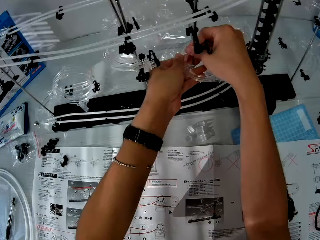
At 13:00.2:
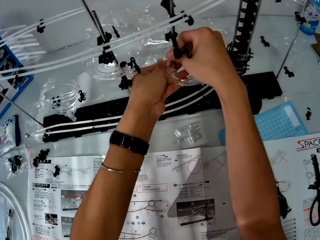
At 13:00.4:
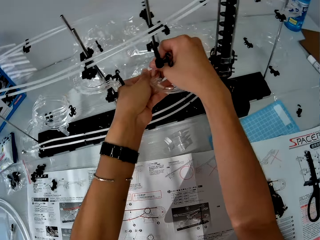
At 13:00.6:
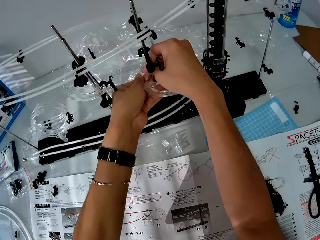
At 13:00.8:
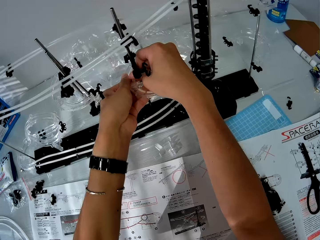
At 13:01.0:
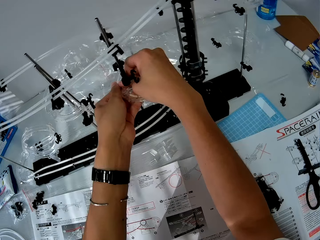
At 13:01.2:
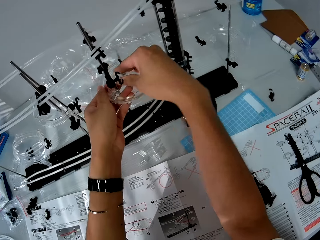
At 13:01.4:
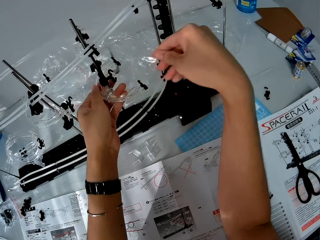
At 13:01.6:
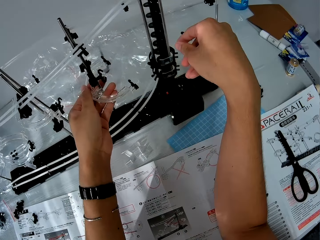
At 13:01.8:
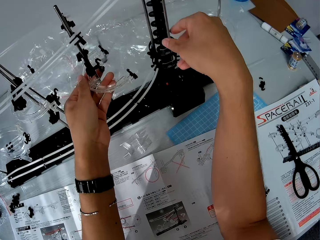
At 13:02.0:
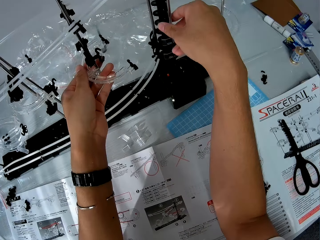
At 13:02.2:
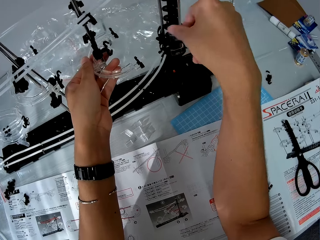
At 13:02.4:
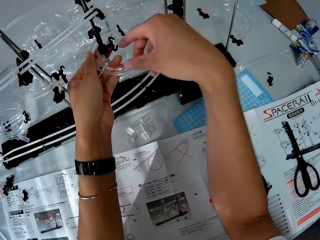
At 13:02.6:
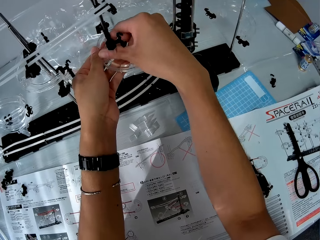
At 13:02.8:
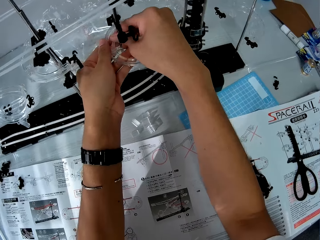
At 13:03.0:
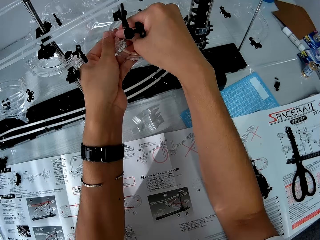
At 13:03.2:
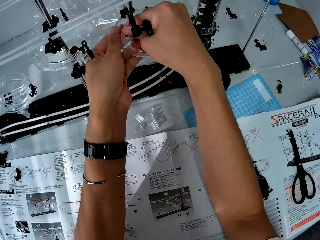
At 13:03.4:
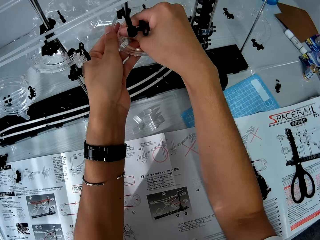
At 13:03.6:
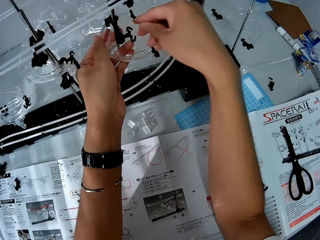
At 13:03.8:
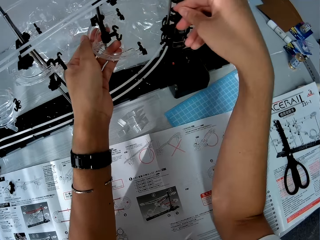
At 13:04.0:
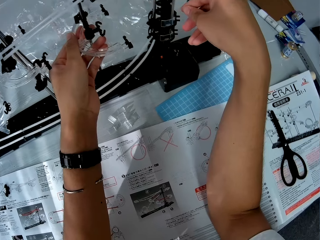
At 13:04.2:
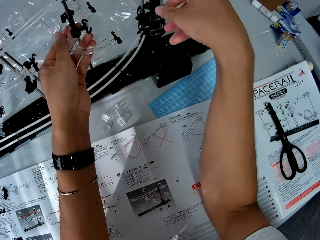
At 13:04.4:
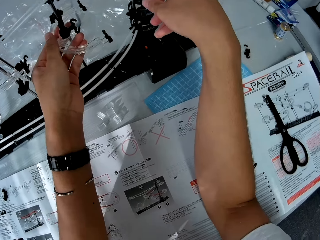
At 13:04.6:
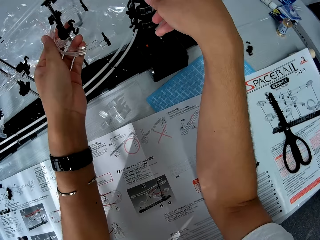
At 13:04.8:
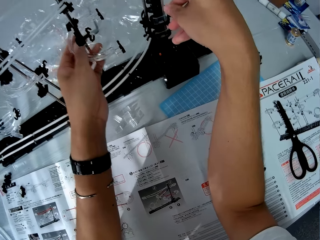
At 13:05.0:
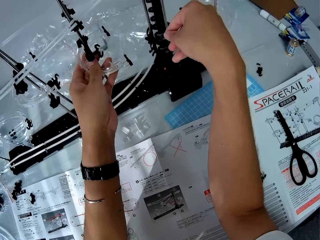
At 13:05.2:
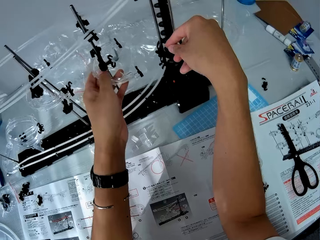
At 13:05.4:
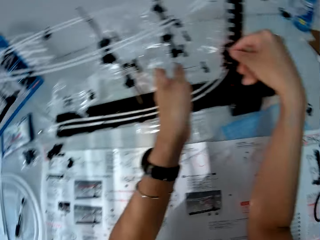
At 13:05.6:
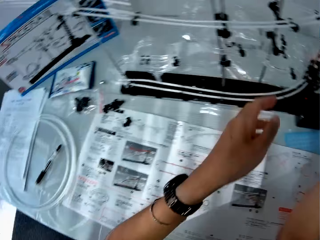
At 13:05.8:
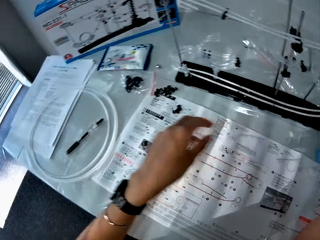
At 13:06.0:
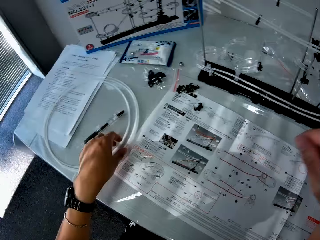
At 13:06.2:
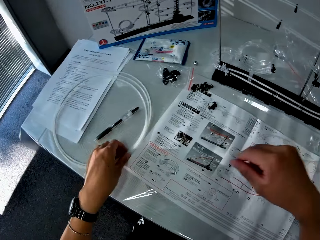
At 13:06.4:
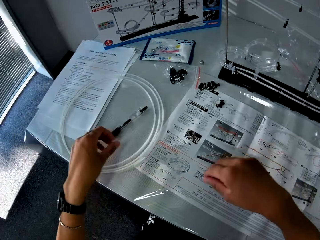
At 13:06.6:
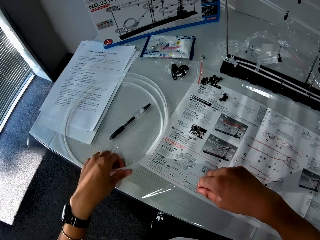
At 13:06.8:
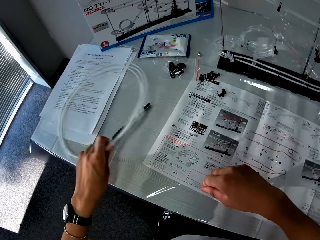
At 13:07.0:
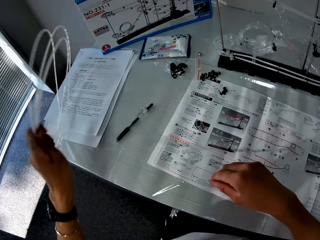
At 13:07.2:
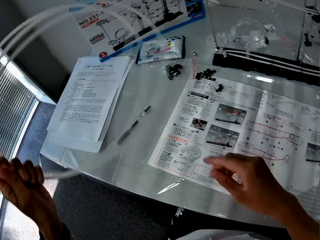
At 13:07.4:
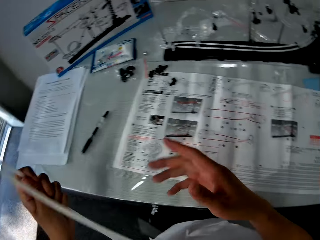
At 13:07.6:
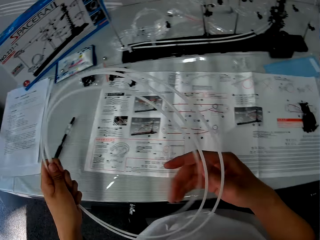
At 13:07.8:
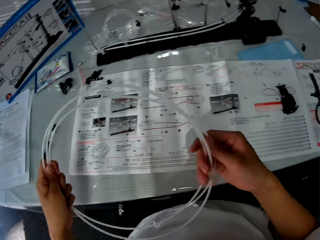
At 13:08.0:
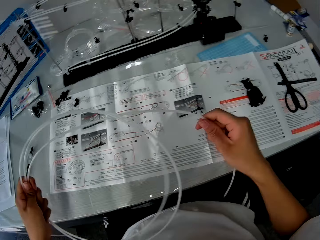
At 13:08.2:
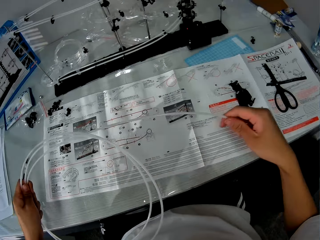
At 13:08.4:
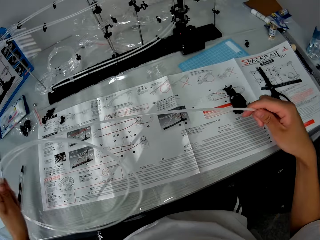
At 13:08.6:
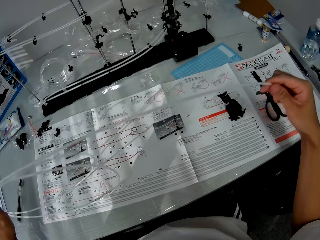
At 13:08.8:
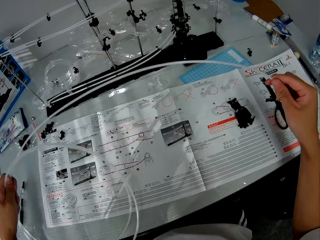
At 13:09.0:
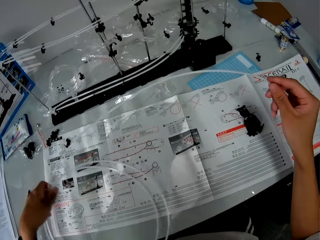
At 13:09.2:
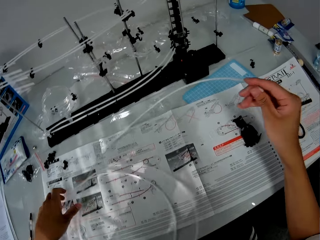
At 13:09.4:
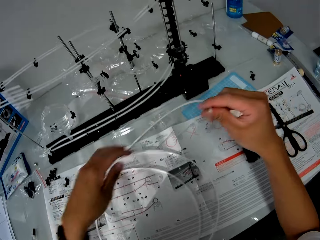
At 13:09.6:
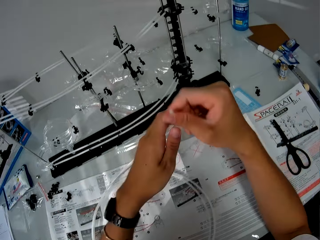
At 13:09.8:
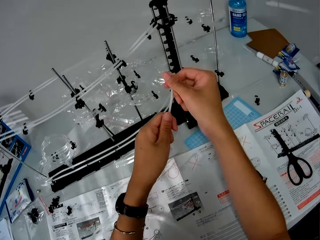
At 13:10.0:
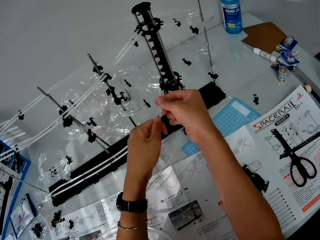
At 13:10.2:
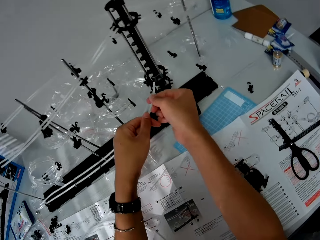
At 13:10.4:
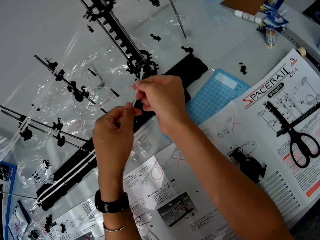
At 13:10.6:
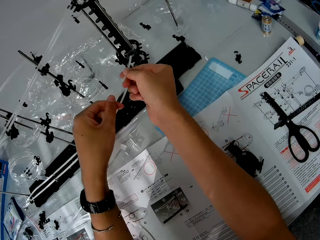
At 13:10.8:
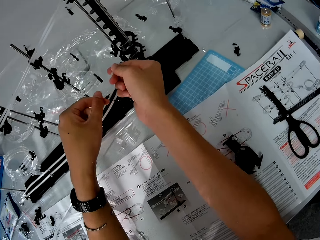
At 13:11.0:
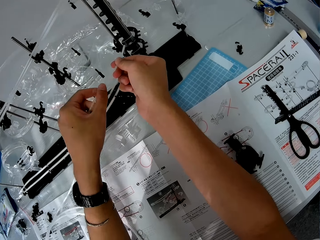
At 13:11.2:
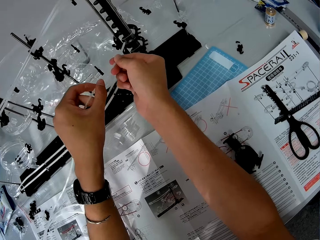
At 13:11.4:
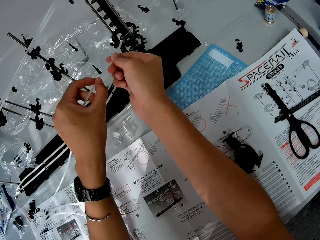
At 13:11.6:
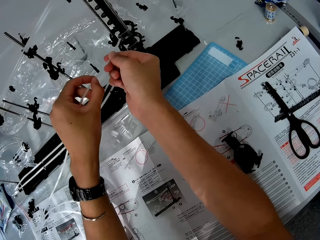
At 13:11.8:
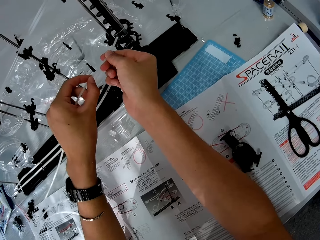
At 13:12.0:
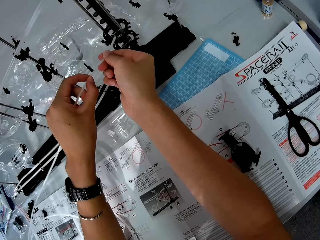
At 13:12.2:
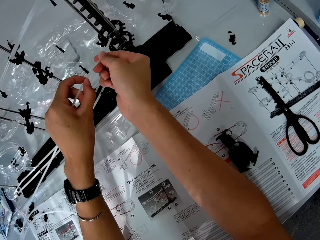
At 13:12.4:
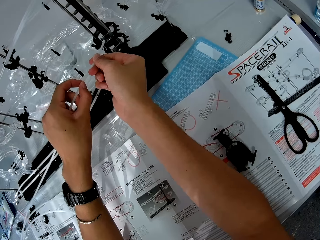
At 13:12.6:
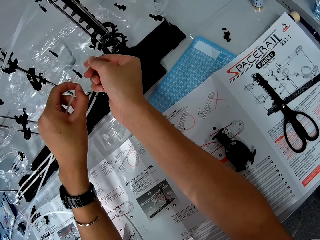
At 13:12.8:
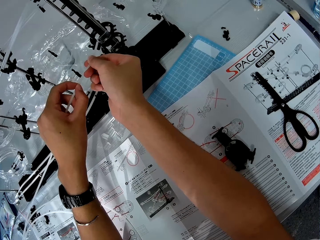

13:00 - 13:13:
The camera wearer fixes something. They pick up rollercoasters from the table and stretch the rollercoaster. They fix something.

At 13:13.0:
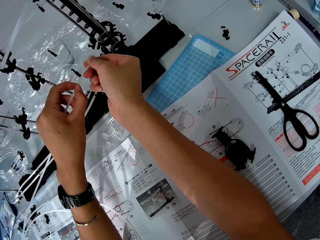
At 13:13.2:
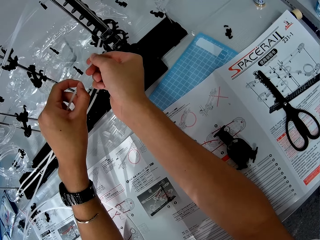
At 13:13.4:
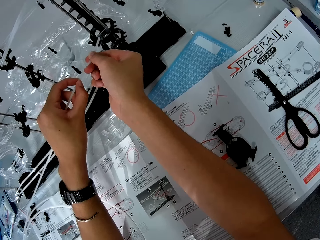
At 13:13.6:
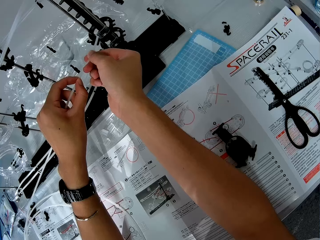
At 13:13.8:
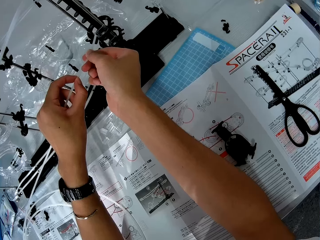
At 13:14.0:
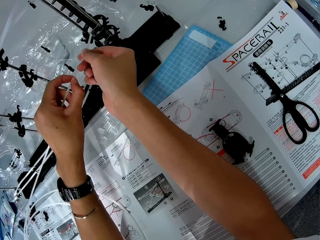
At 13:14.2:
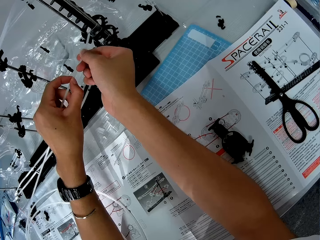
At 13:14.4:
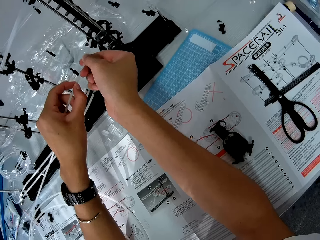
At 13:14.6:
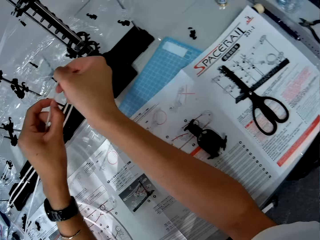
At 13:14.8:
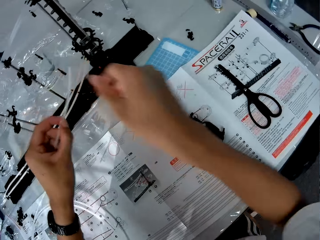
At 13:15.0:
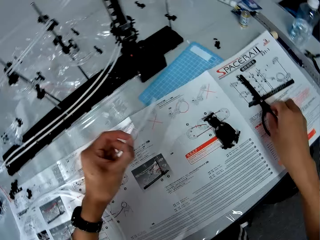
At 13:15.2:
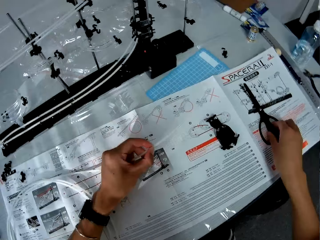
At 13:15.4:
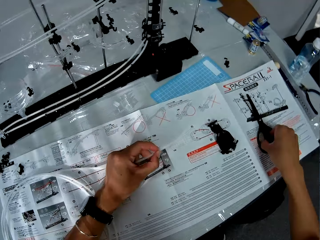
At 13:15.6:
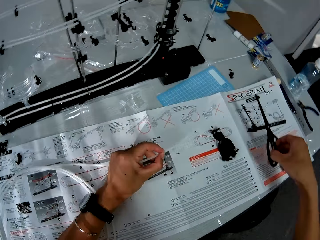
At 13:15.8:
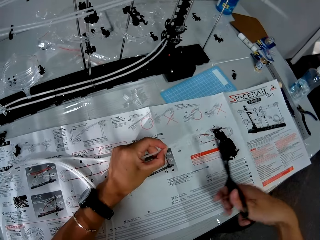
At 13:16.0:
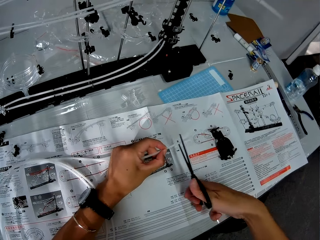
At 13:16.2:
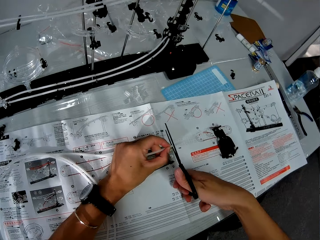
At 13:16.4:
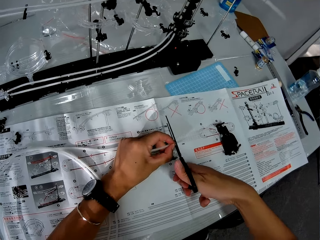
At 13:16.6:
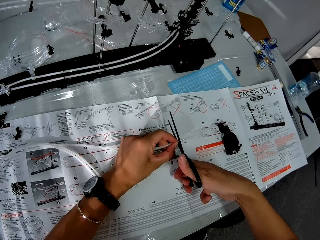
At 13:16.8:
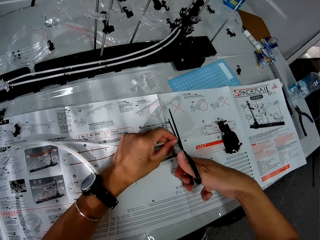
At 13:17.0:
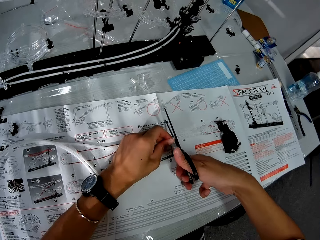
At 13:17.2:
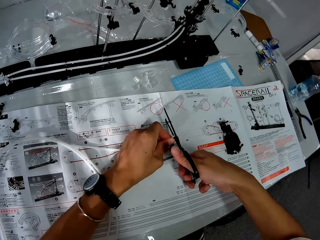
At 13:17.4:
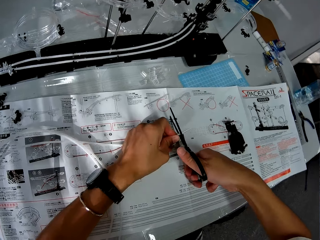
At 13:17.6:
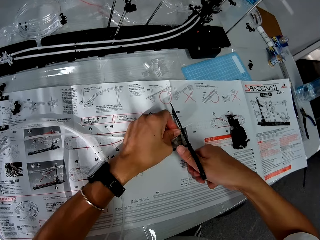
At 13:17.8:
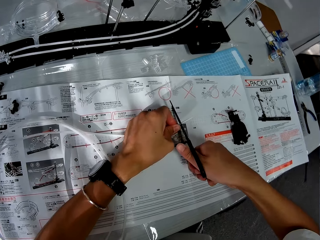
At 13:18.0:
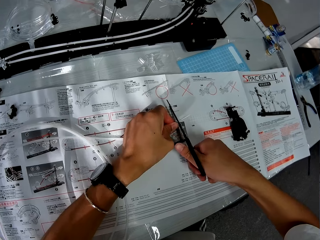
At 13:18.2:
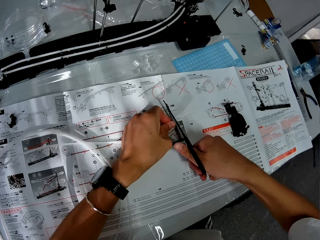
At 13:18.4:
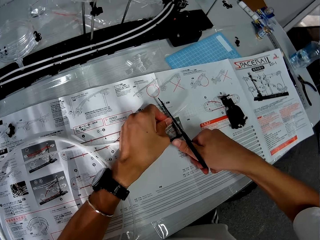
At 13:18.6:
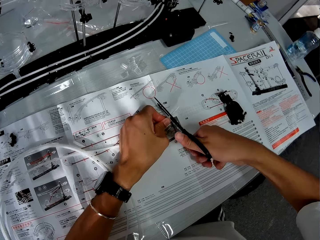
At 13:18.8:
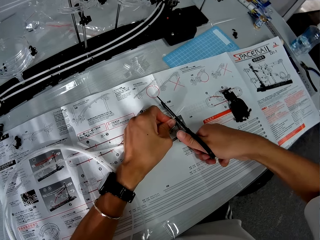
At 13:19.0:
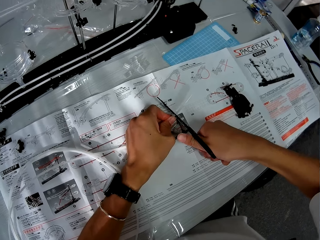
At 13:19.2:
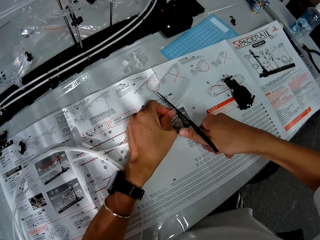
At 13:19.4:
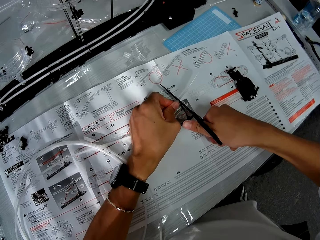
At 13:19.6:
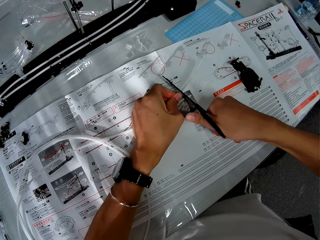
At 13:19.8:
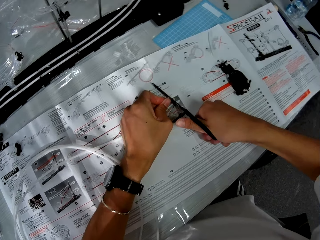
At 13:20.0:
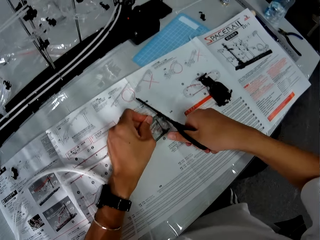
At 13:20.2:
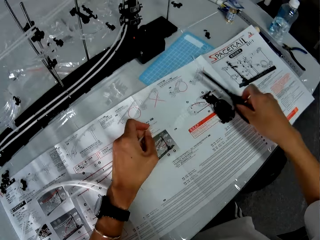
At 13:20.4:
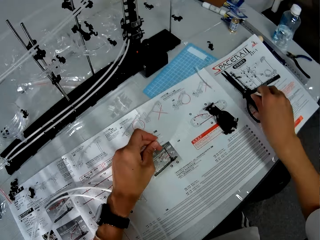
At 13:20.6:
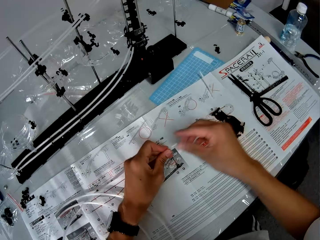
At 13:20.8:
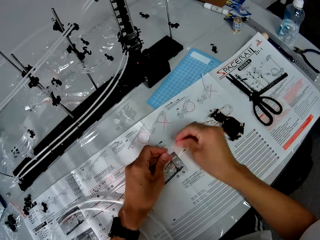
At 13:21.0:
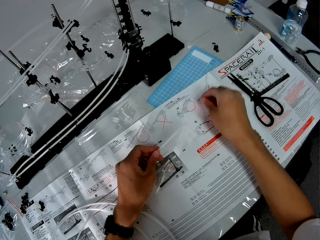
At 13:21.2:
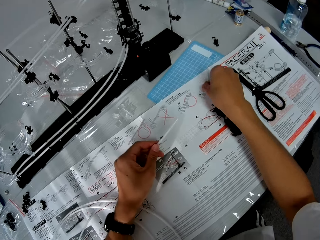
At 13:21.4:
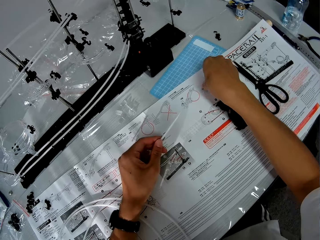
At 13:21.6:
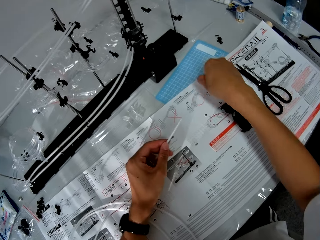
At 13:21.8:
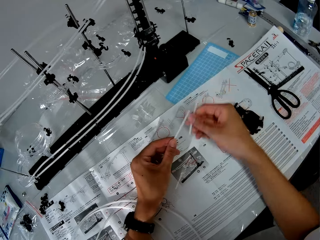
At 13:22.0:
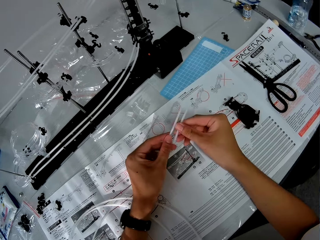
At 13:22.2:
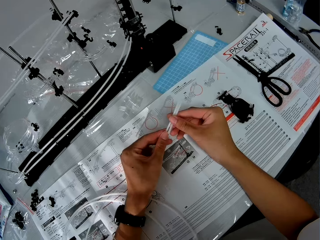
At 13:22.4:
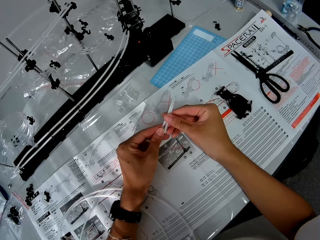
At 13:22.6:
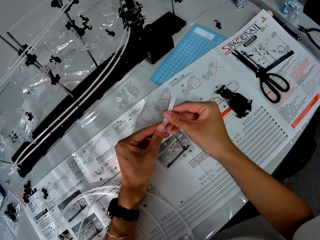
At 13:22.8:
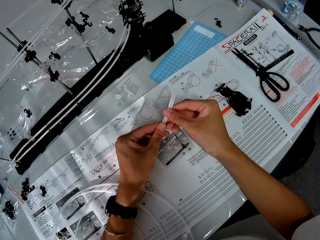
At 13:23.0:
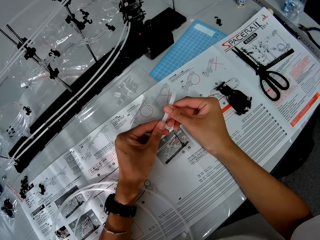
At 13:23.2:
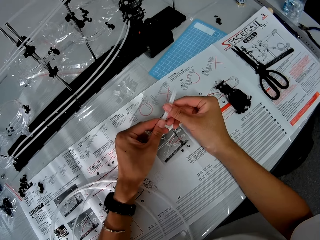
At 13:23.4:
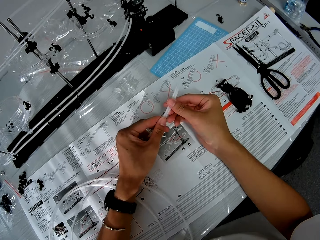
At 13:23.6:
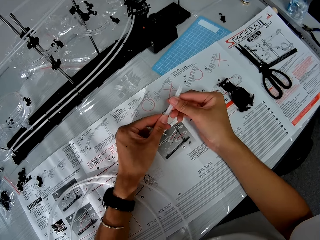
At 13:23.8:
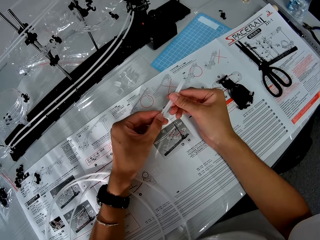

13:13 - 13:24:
The camera wearer pushes the rollercoaster or rod acrylic against the space rail. He picks up the pair of scissors from the manual. He cuts the rollercoaster with the pair of scissors. He drops the pair of scissors on the manual. He pulls the rollercoaster with his right hand. He picks up a piece of the rollercoaster from the manual and holds the piece of the rollercoaster against the rollercoaster. He measures the rod acrylic.
